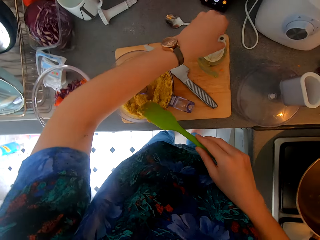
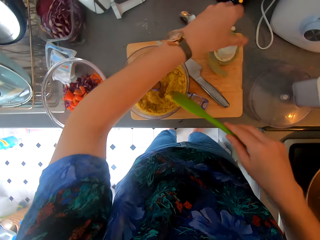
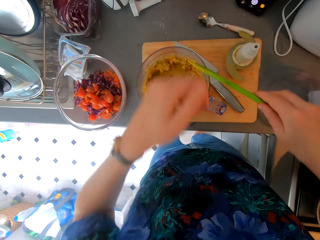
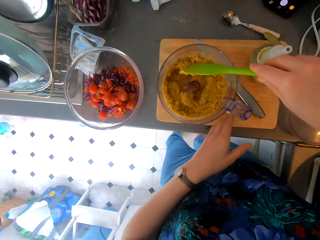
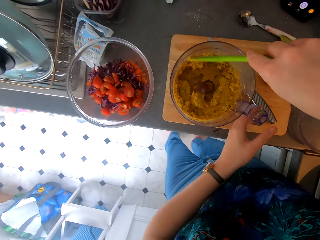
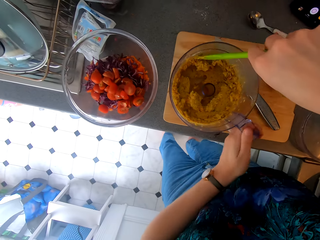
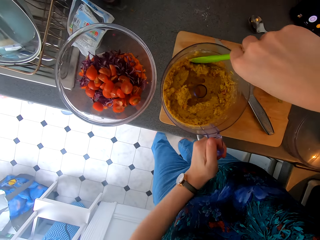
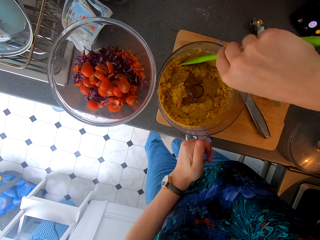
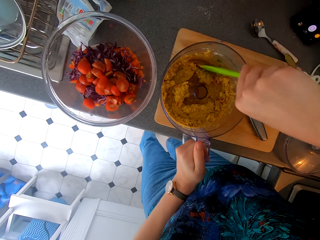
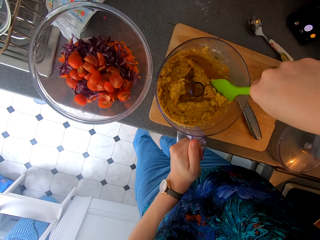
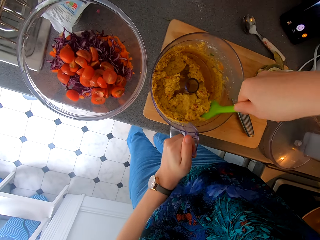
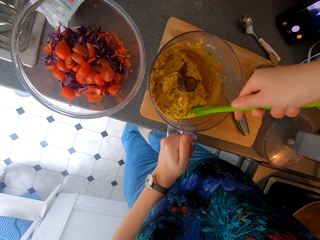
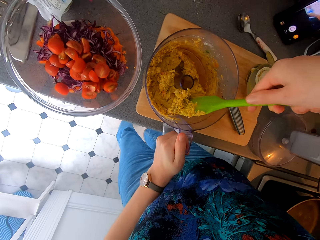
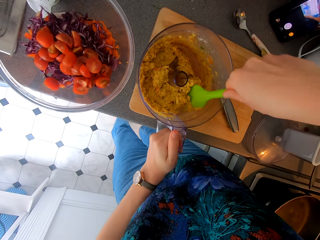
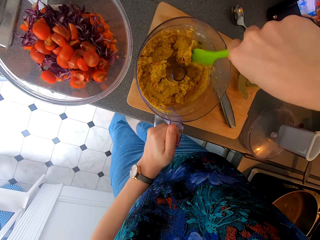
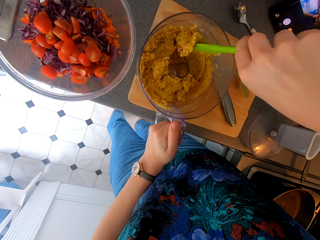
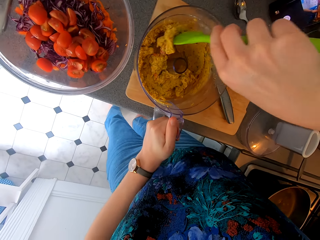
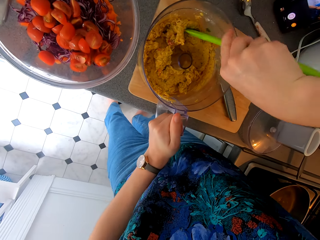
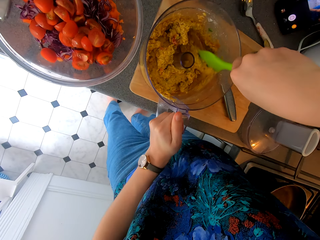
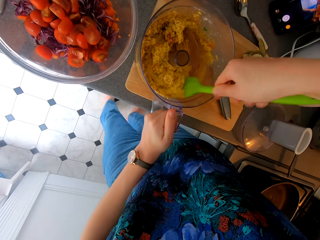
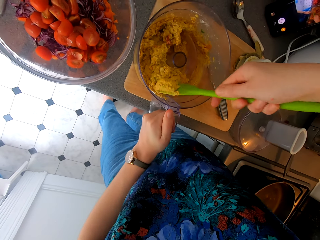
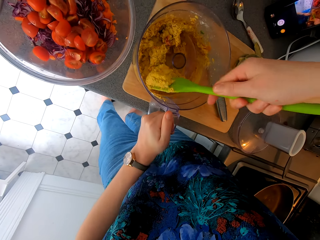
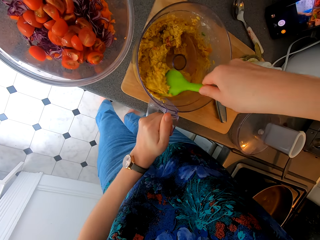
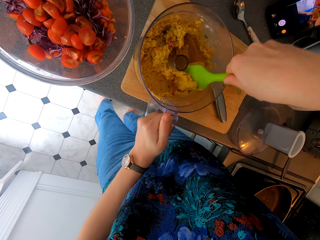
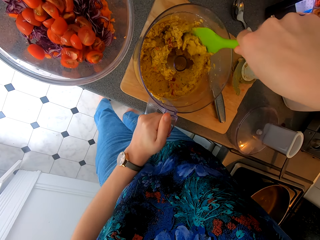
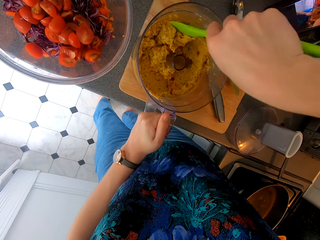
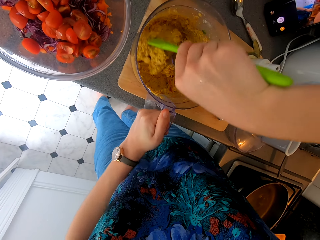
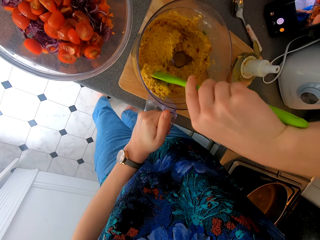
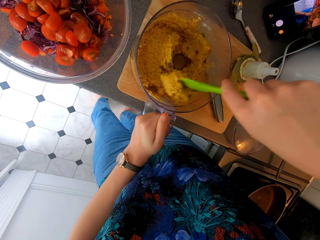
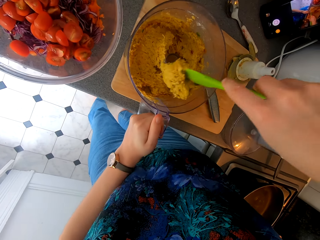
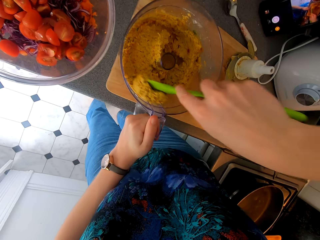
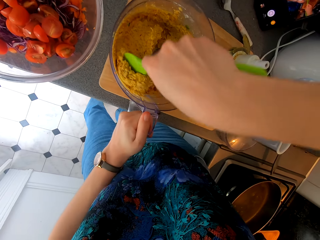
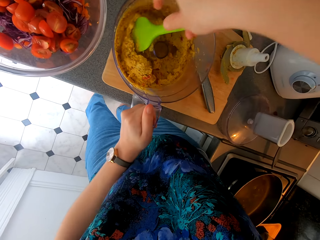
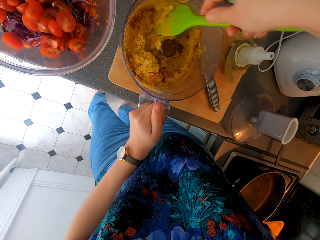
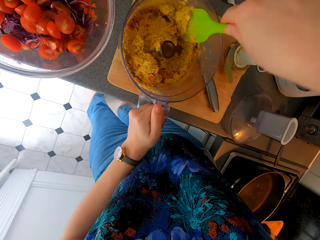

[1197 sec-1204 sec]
The camera wearer places the part of the blender on the chopping board. They mix the food in the blender.

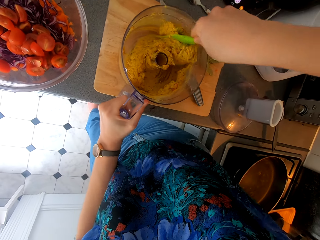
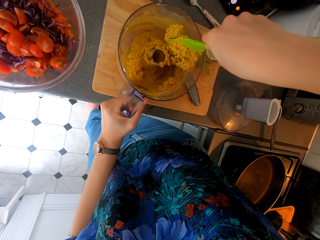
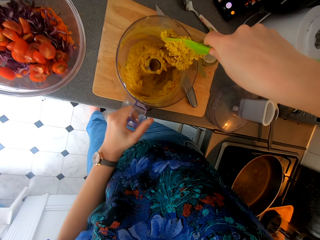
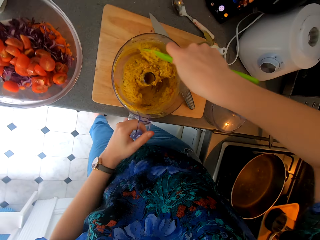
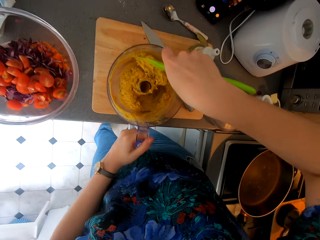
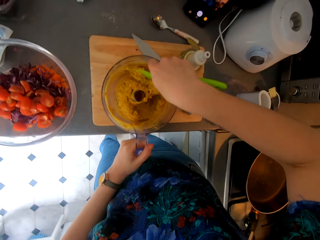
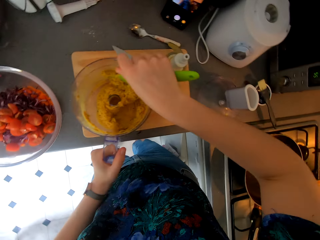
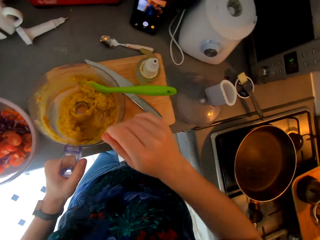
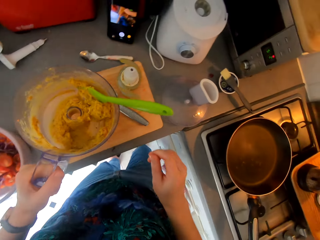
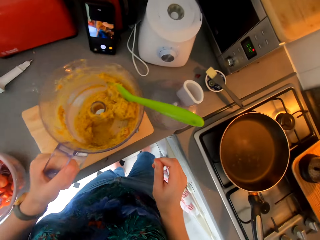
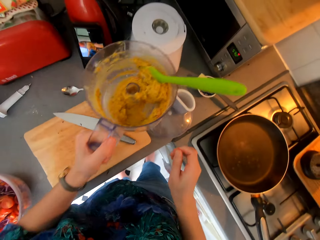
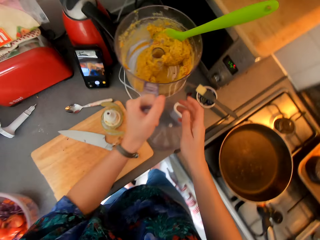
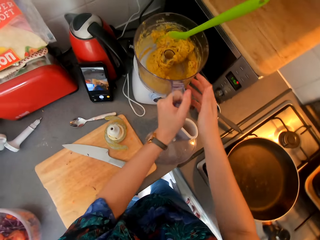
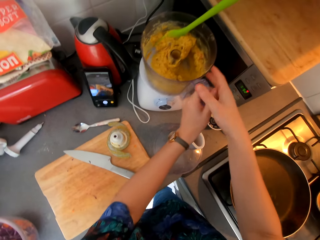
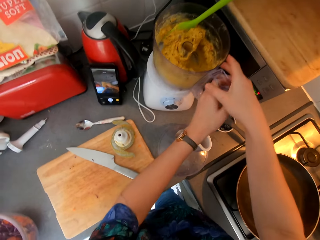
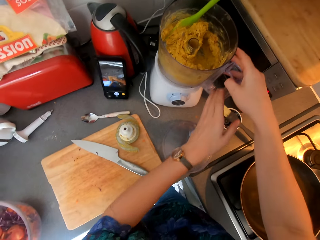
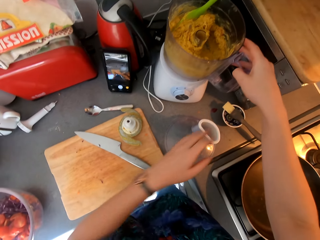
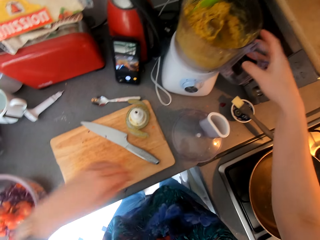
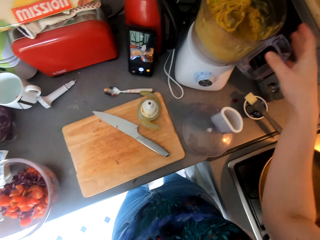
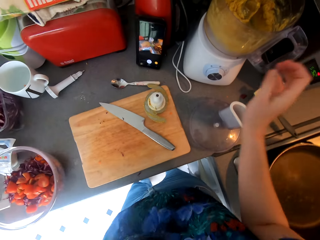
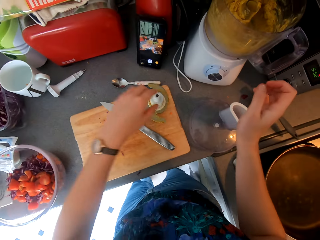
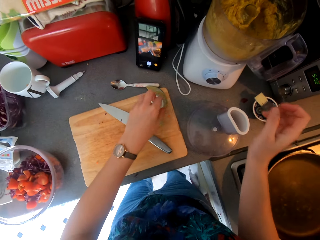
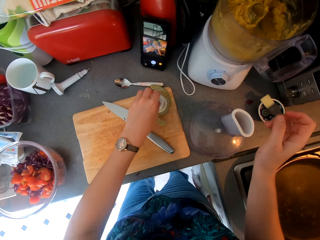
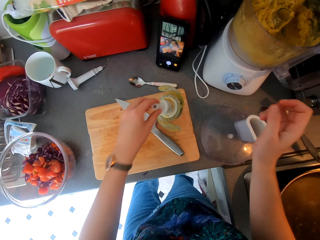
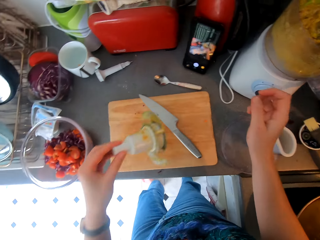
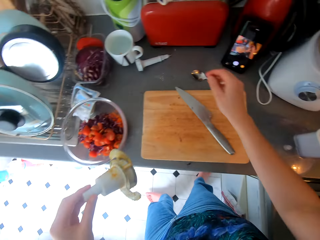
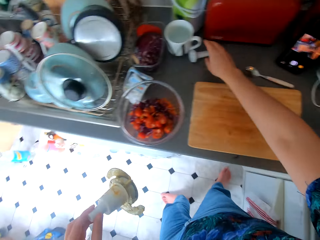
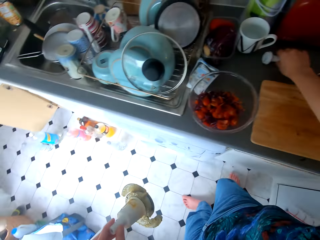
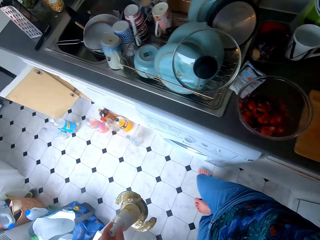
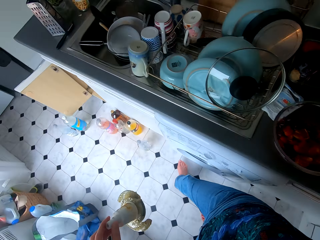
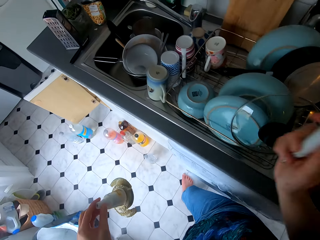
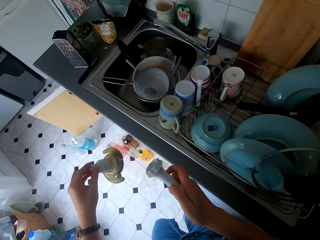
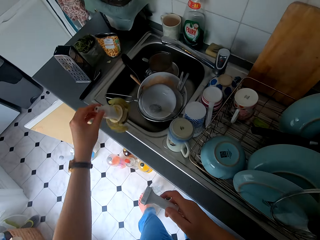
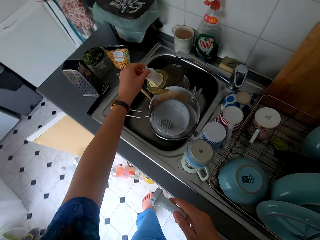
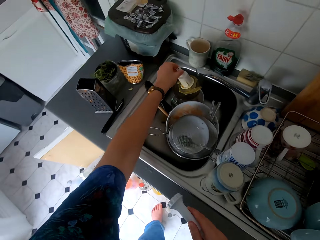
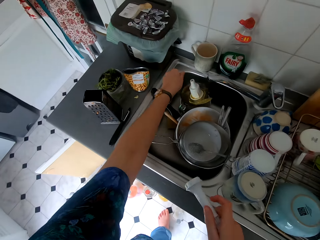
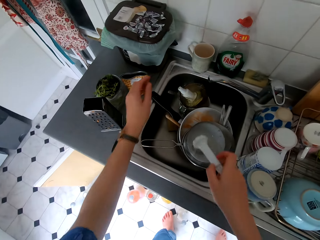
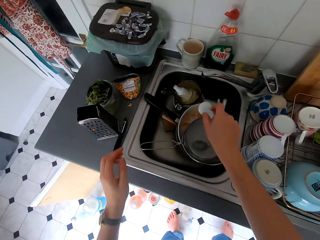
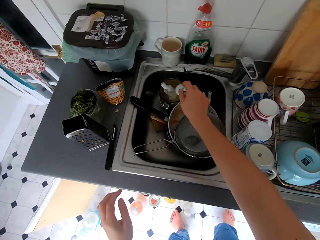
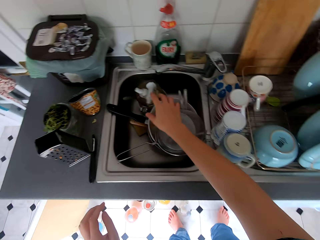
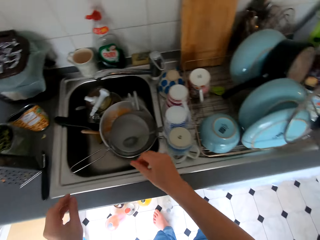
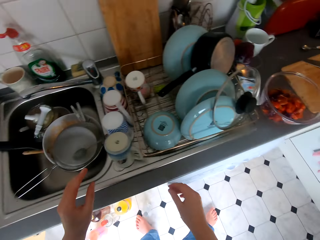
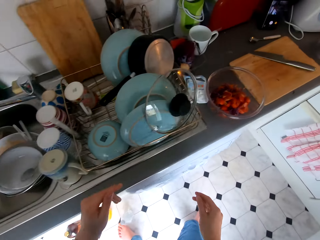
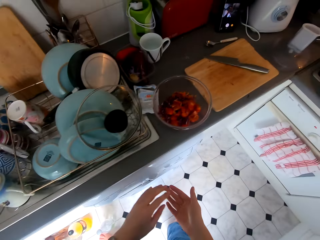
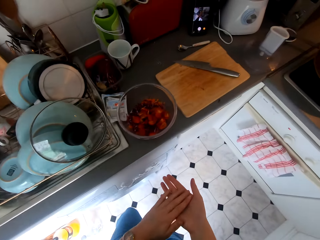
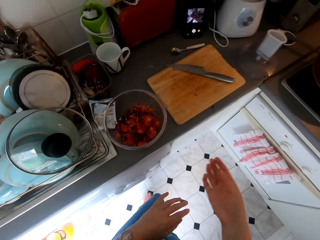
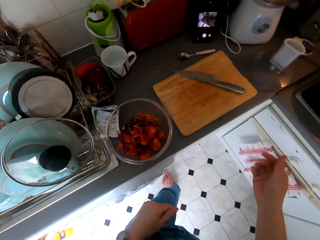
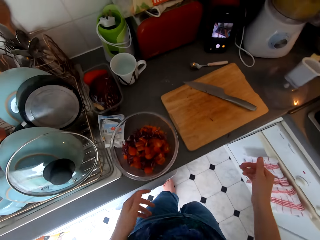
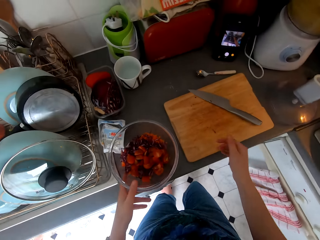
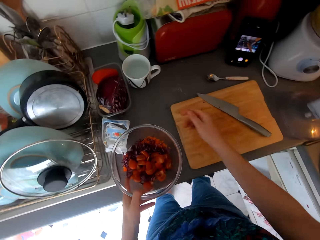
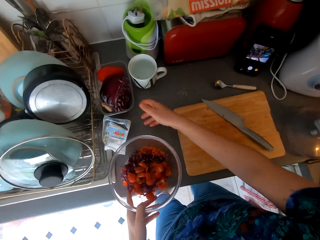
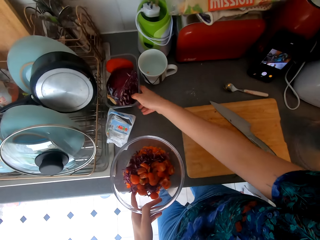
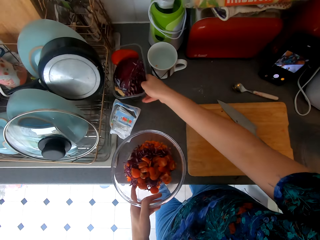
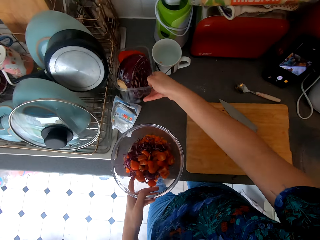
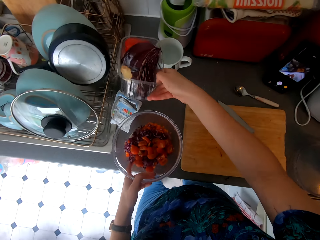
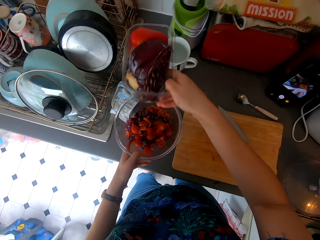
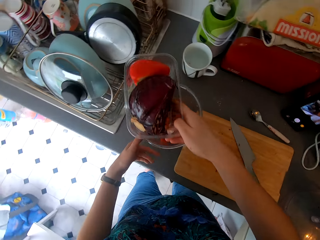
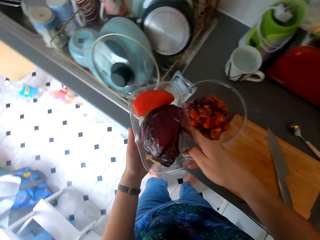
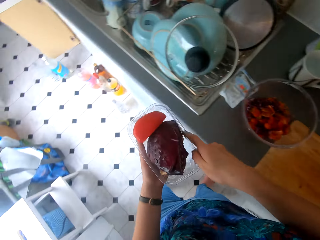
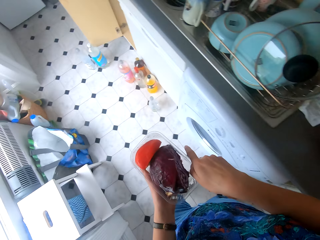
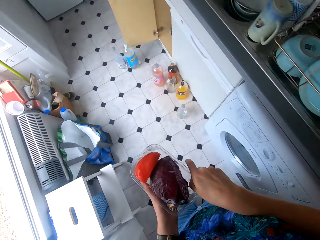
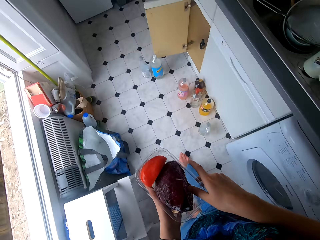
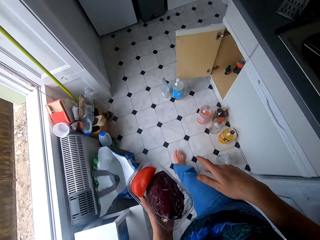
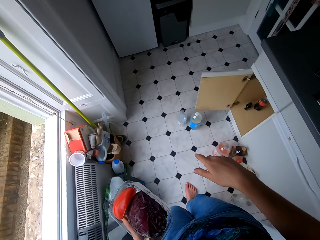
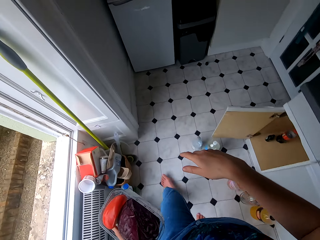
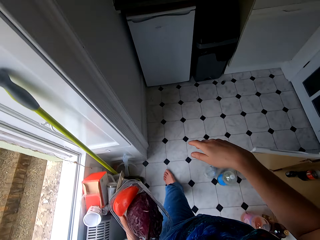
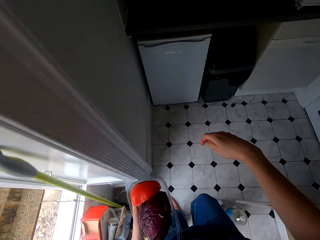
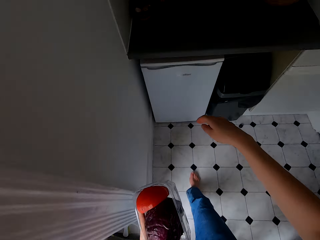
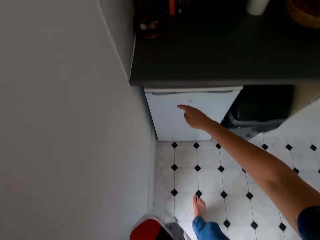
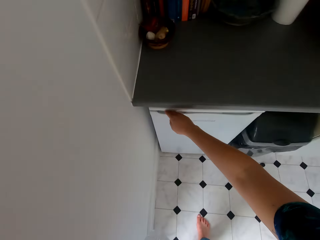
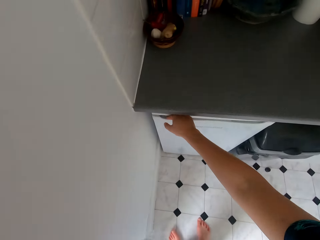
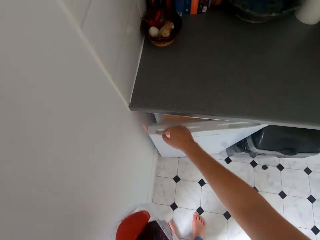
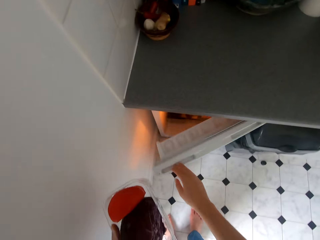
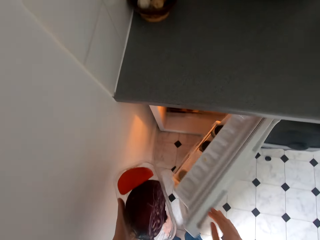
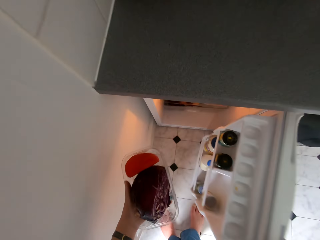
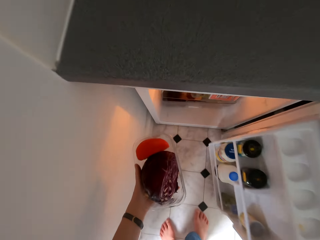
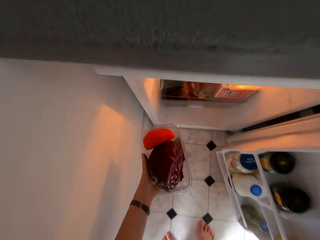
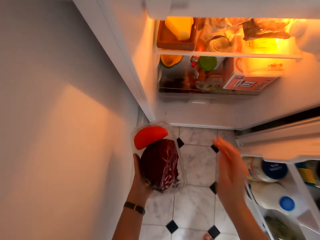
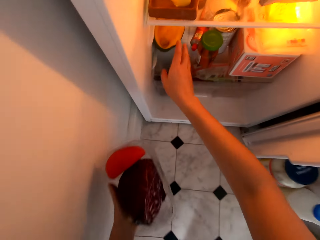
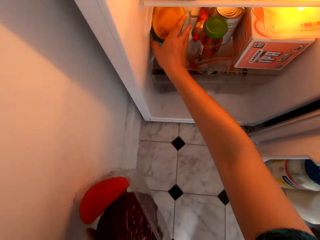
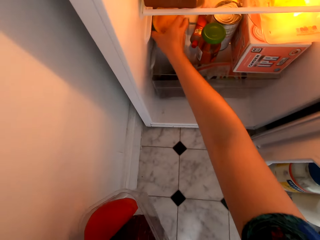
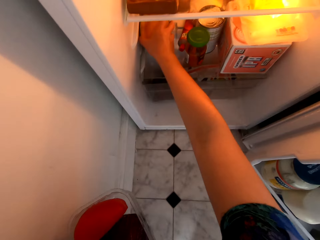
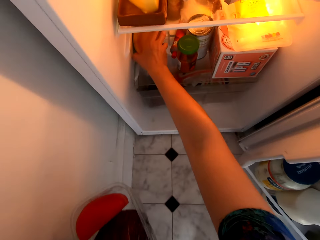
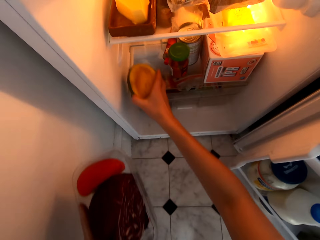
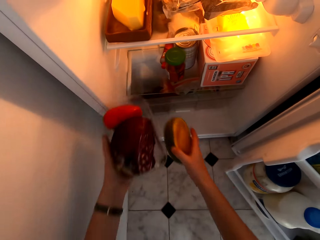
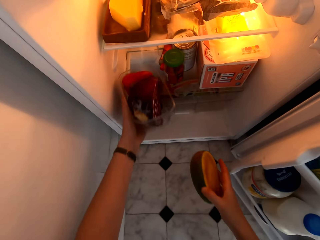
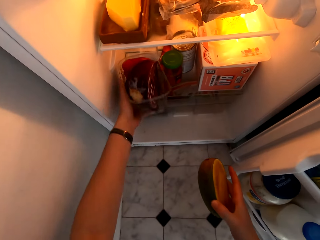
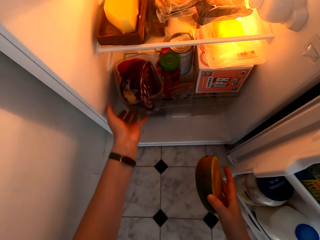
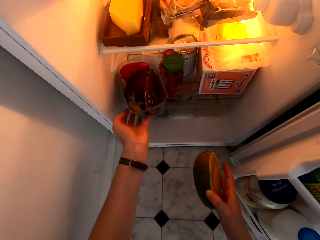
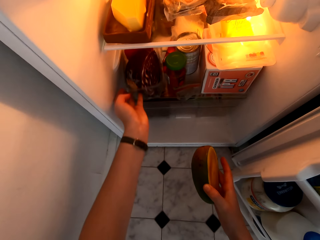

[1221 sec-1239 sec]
The camera wearer carries the blender. They place the bowl on the blender. They attach the blender together. They pick up the blender blade. They walk around the kitchen. They put the blender blade in the sink. They put it in the sink again. They walk around the kitchen. They pick up the bowl and the container. They pick up the container. They move towards the fridge. They open the fridge. They put the container or cabbage in the fridge.
